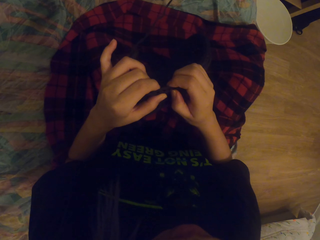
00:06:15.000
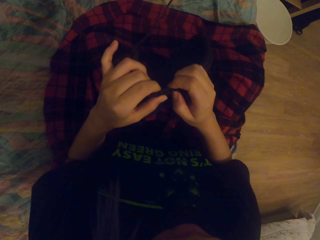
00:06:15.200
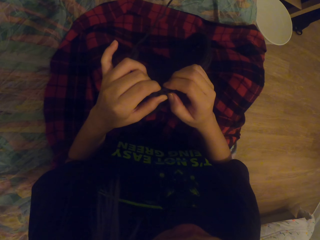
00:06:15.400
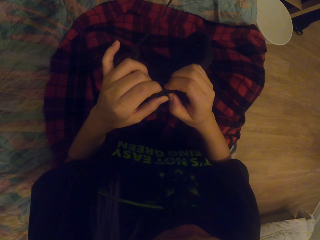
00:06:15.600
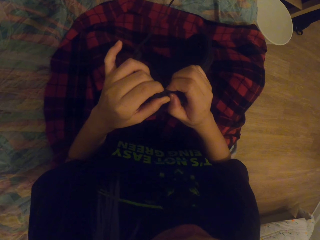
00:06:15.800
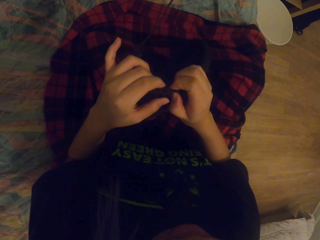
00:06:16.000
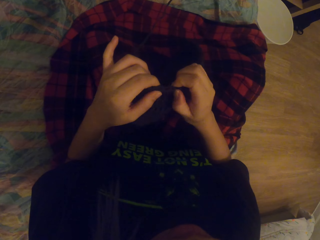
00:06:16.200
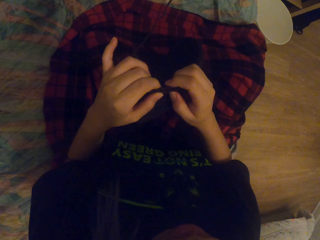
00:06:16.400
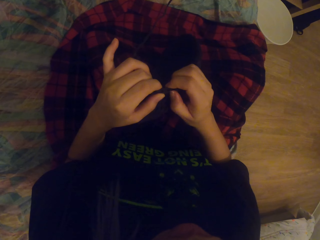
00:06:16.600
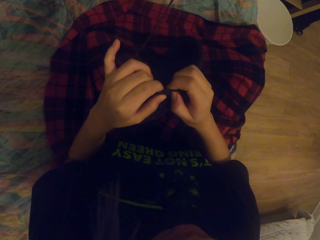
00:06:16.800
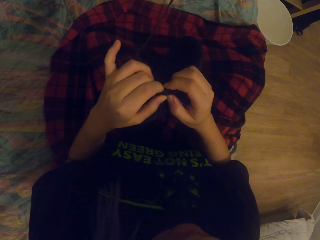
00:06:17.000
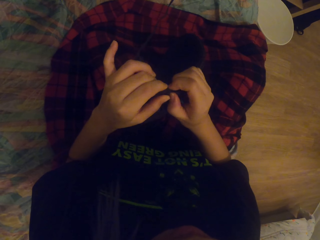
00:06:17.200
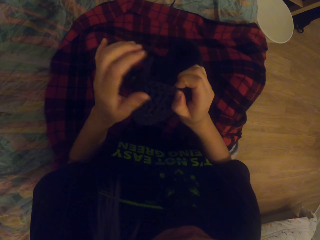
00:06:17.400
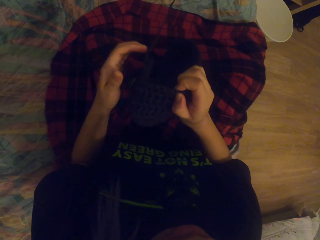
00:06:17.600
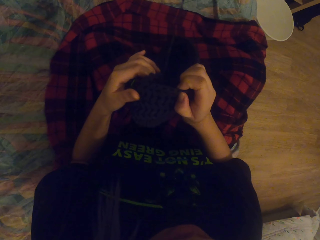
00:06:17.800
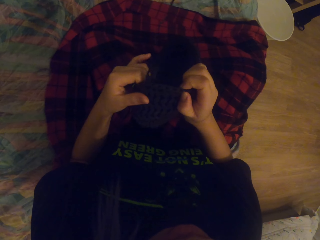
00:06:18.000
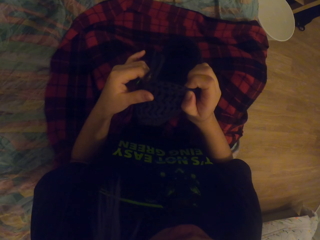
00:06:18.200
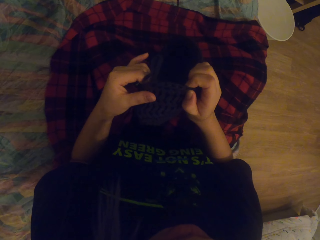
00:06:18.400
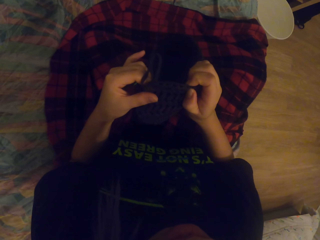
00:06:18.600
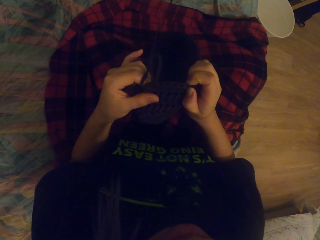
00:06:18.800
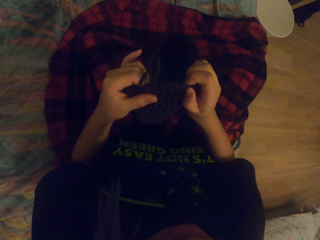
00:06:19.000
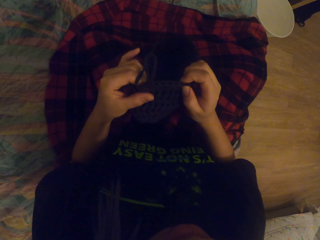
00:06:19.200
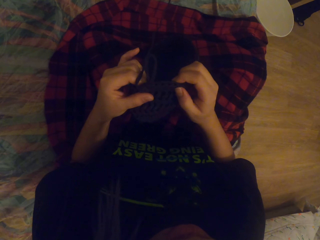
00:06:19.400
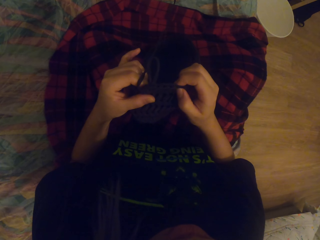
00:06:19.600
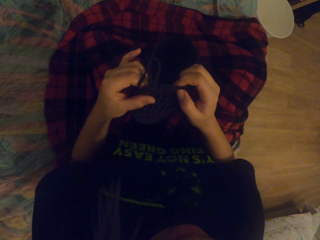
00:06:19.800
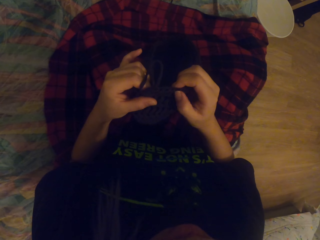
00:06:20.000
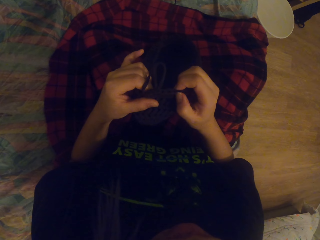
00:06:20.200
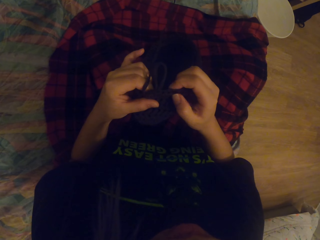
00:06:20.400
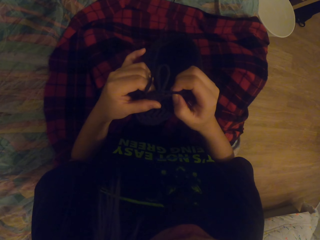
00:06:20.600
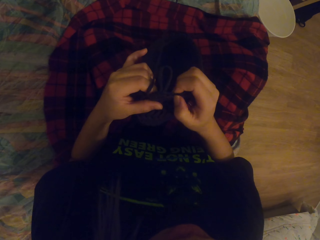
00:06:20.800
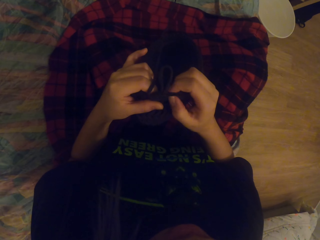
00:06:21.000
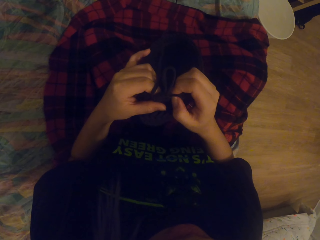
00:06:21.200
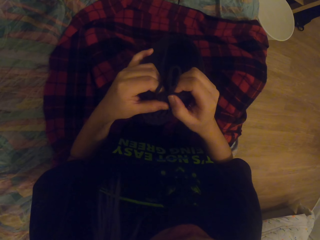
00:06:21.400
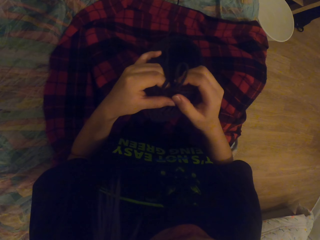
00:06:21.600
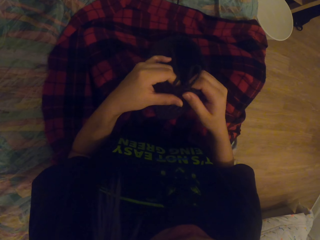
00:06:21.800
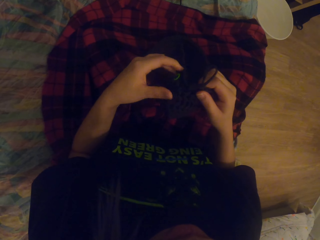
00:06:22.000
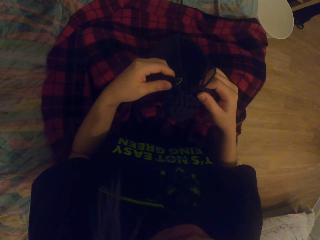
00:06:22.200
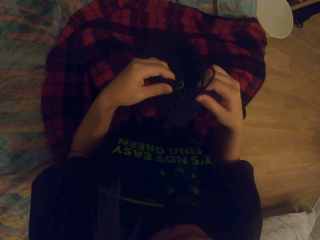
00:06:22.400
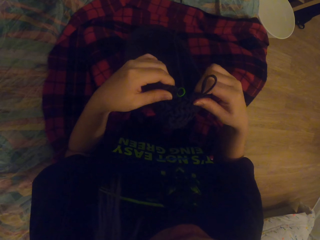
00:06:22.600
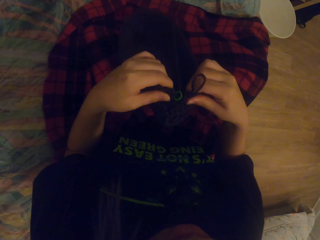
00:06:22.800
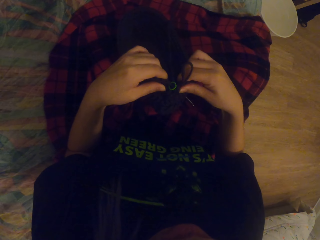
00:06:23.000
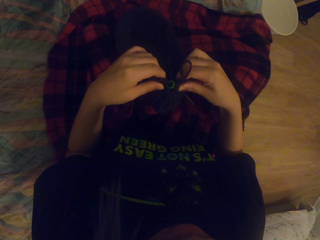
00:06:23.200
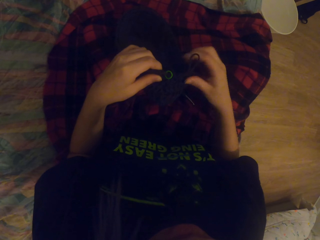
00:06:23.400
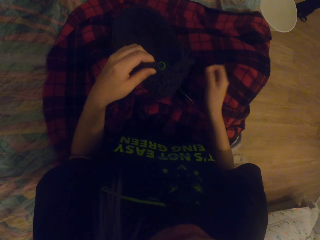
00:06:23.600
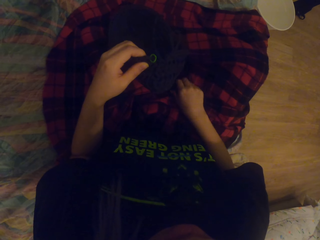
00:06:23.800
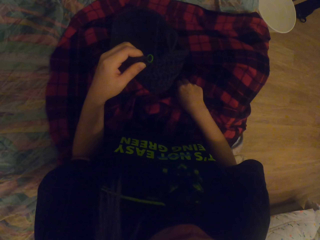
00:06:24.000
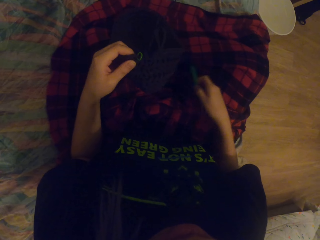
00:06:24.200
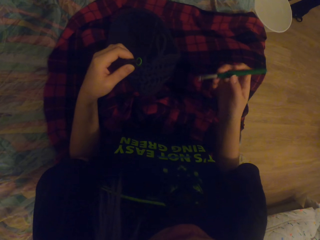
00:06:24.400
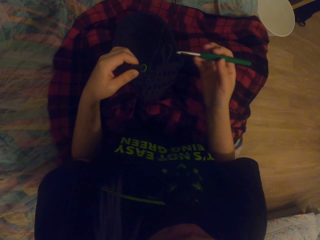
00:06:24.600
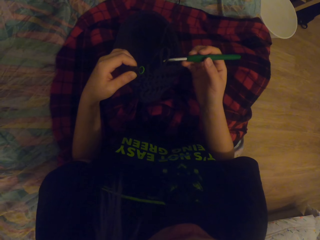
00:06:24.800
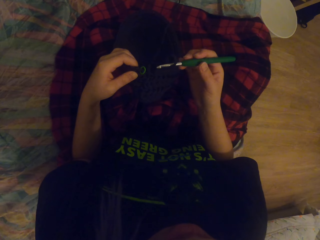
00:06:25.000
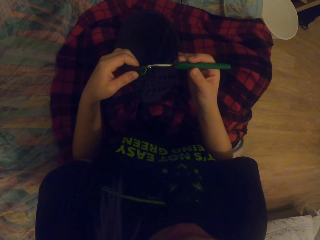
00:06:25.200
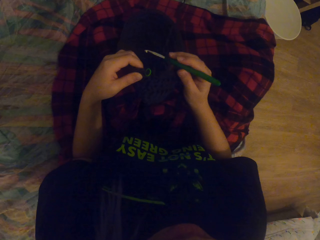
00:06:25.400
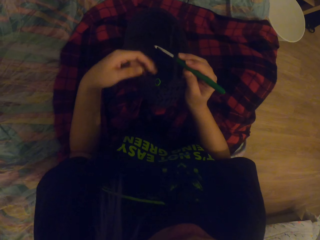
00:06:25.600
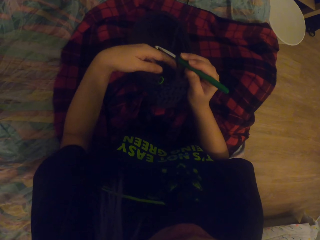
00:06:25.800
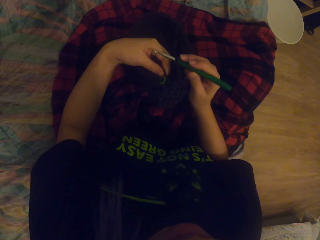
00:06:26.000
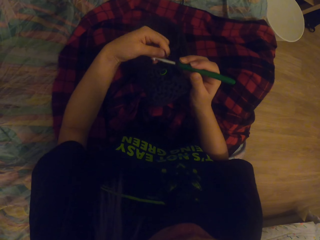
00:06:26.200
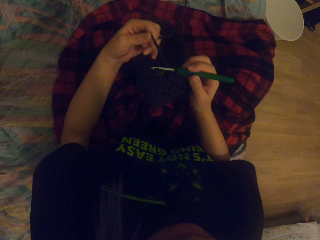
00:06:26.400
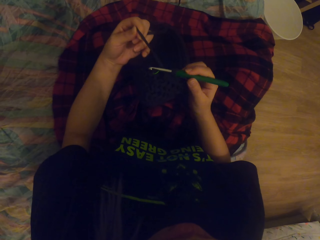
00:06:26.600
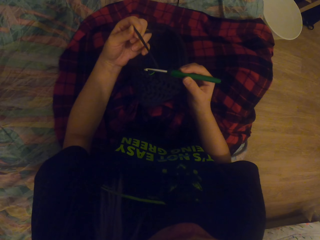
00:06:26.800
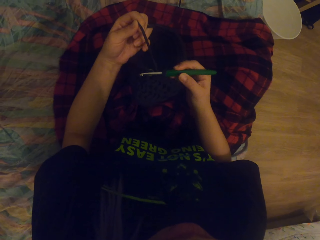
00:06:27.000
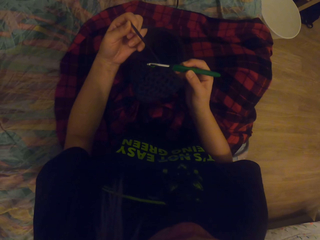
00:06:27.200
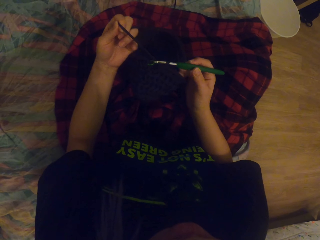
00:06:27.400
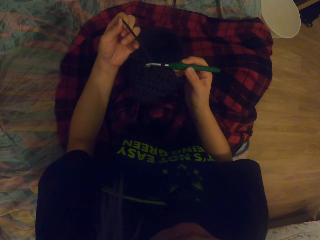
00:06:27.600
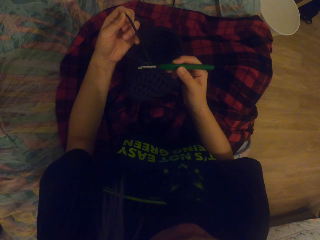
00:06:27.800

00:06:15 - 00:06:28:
The camera wearer moves the hand. They count the knots with the hand. They move the hand. They touch the fabric. They look at the fabric. They count the knots on the fabric. They move the hand. They put the fabric down. They pick up the needle. They put the thread on the needle. They pull the thread. They throw the thread.

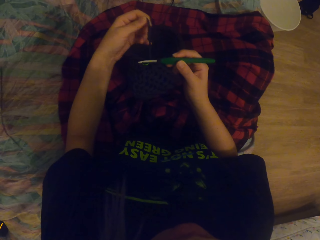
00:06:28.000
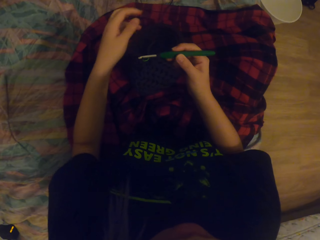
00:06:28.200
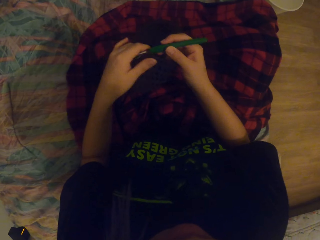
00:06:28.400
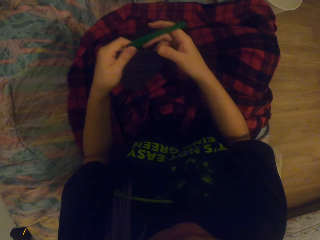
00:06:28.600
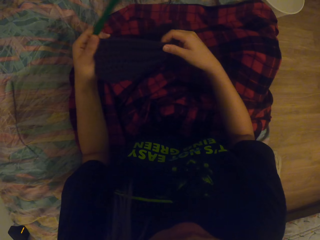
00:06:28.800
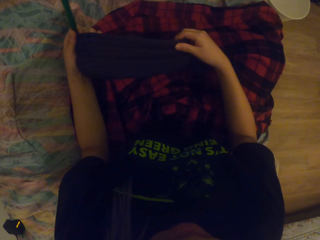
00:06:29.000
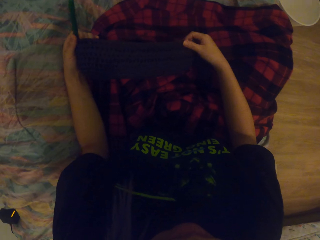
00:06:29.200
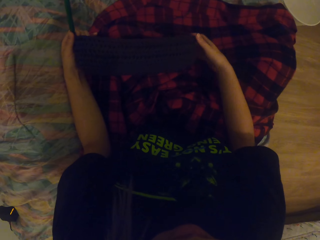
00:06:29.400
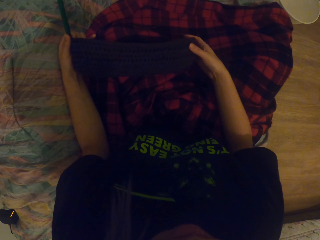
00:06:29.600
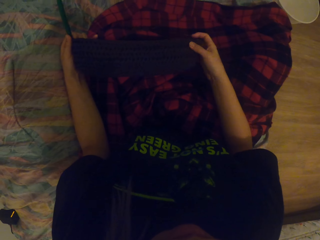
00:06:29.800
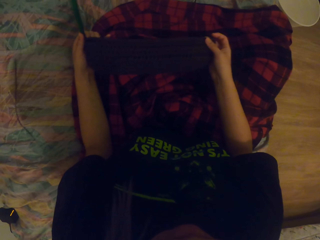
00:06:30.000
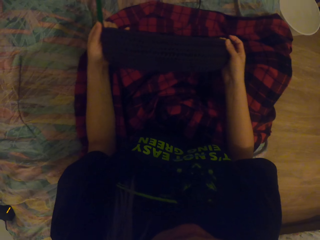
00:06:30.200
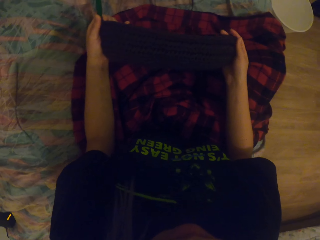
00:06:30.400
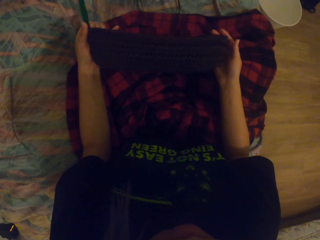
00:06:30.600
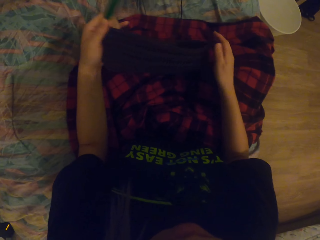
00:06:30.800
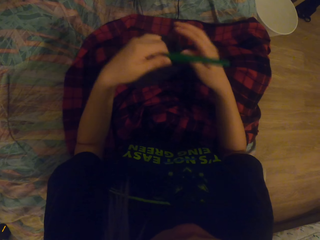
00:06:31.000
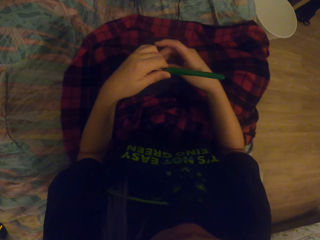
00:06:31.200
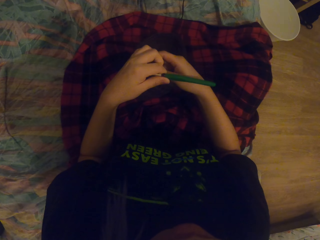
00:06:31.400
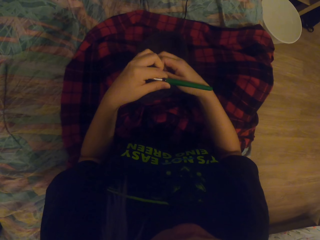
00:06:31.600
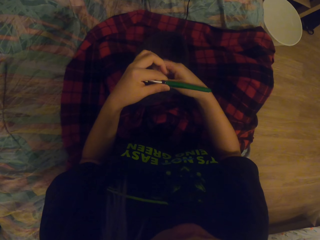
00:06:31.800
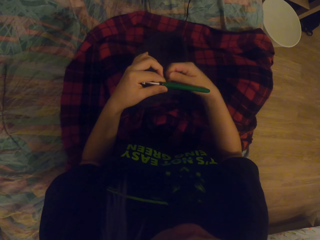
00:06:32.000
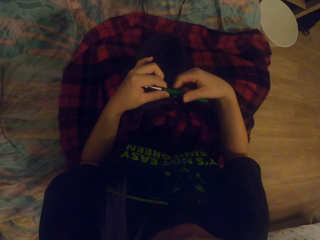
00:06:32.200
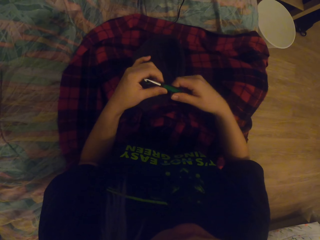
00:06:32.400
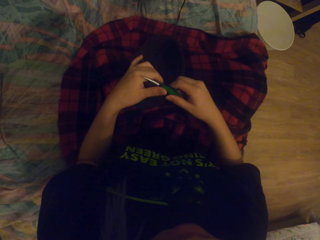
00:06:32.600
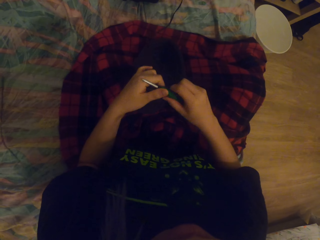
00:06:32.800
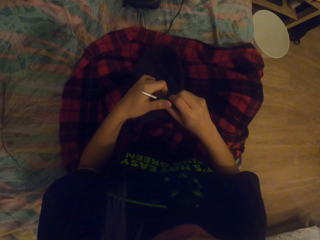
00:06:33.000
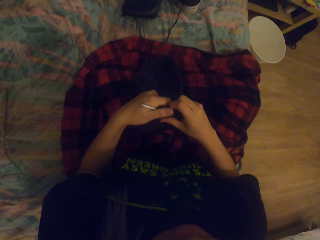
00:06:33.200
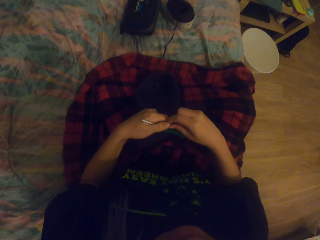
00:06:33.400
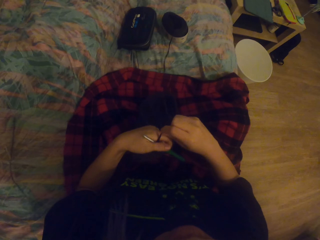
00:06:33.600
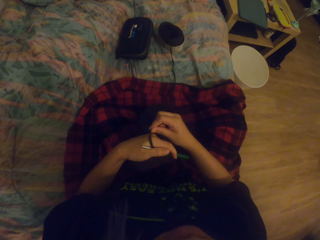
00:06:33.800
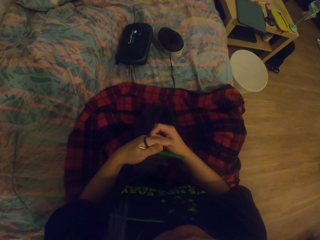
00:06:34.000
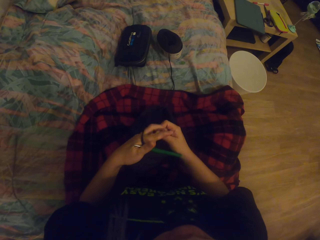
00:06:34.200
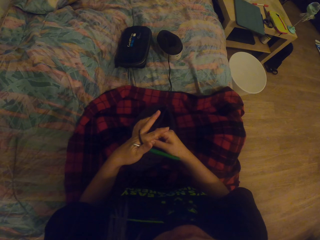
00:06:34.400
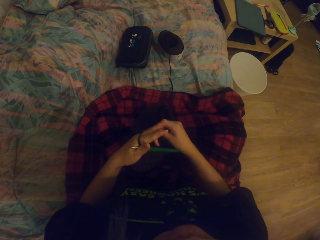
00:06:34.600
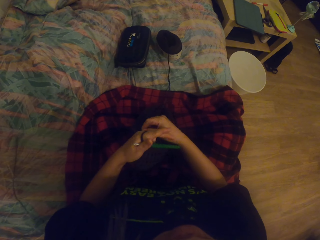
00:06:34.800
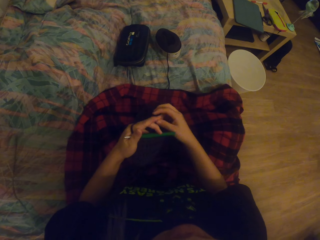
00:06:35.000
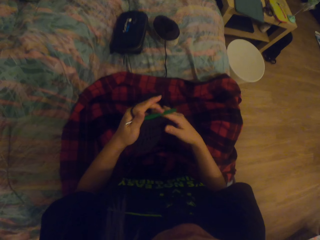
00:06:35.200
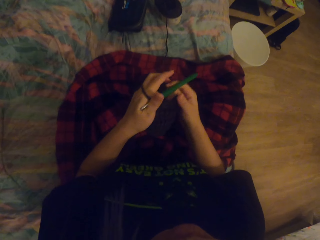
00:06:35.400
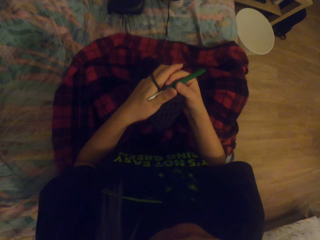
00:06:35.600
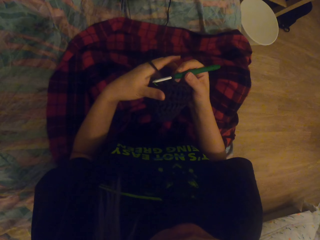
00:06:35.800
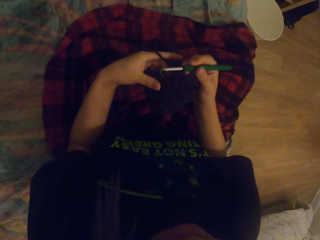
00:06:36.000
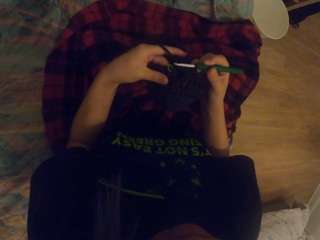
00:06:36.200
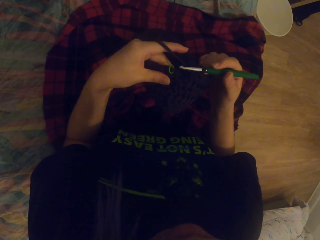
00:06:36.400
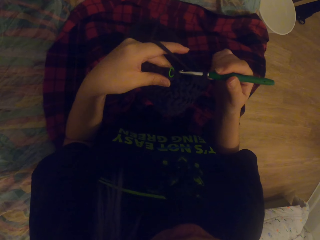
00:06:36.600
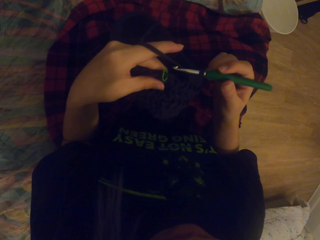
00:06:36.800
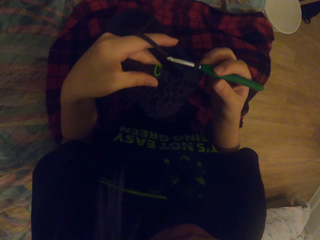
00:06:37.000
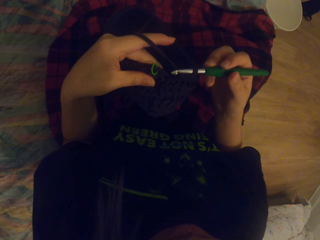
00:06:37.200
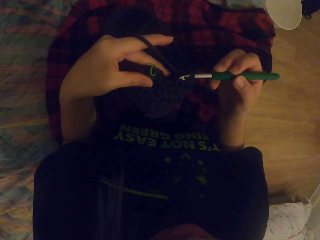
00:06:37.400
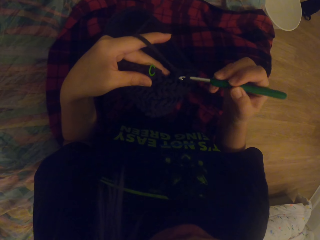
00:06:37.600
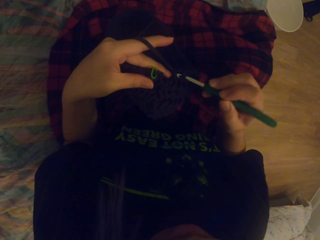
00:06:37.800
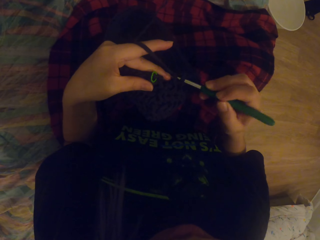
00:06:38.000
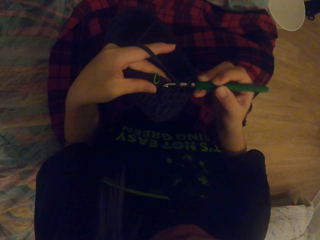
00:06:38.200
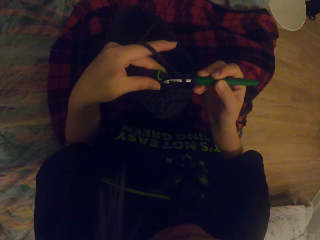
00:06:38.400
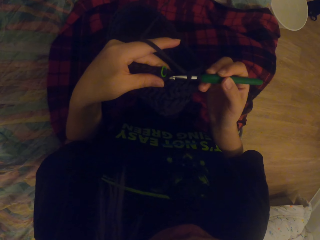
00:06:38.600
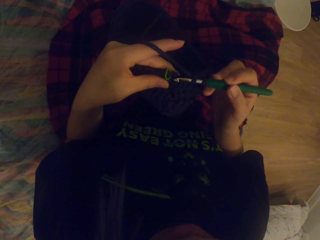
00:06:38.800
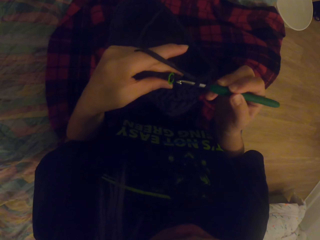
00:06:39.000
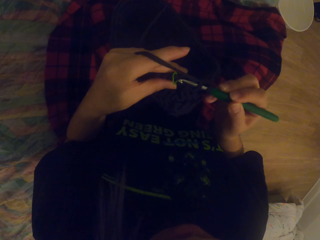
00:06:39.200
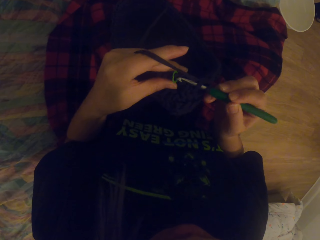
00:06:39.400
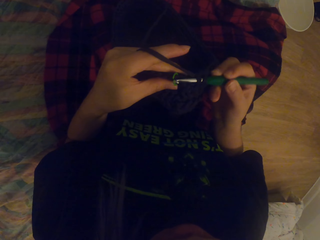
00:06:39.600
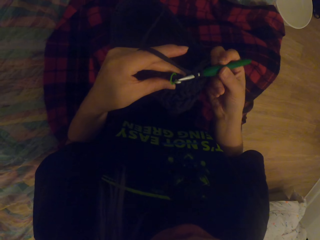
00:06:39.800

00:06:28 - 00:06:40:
The camera wearer knits the crochet. They pass the thread to the left hand. They straighten the fabric. They touch the thread. They roll the thread on the fingers. They touch the needle. They lift the fabric. They move the needle. They knit the crochet.
